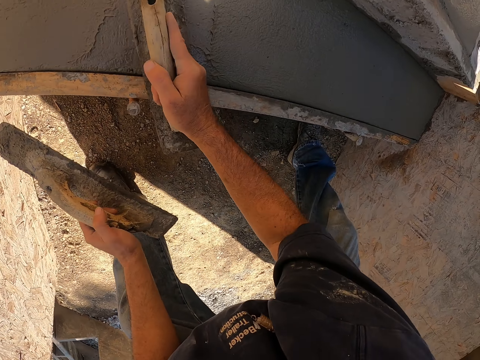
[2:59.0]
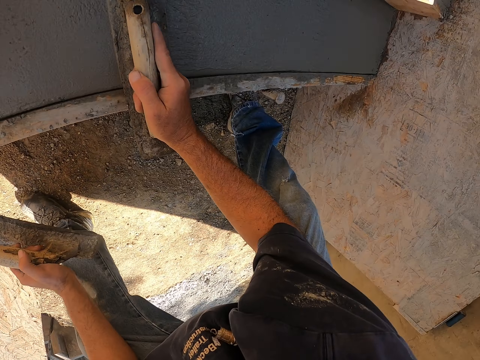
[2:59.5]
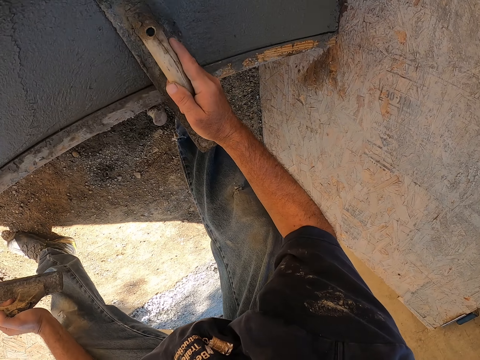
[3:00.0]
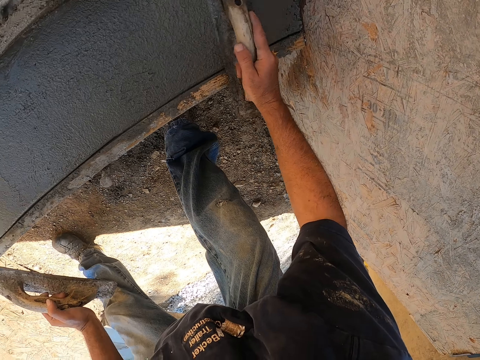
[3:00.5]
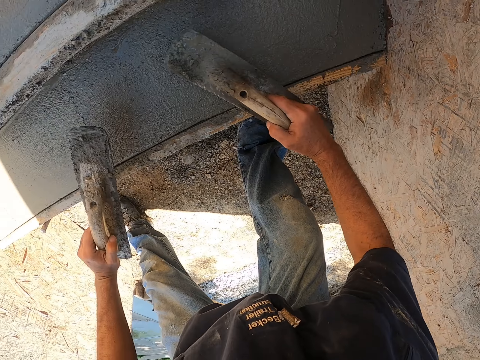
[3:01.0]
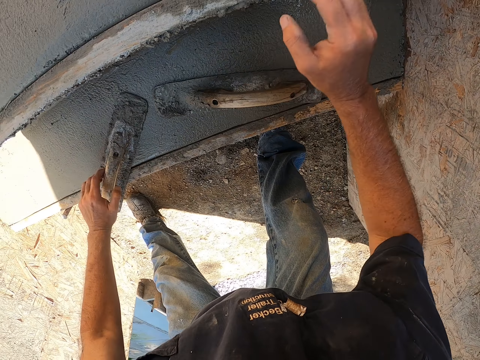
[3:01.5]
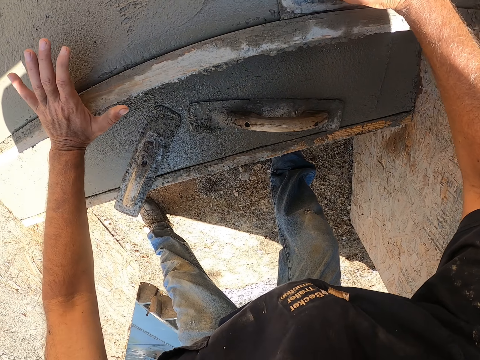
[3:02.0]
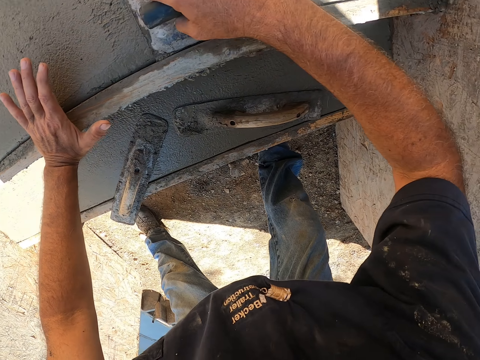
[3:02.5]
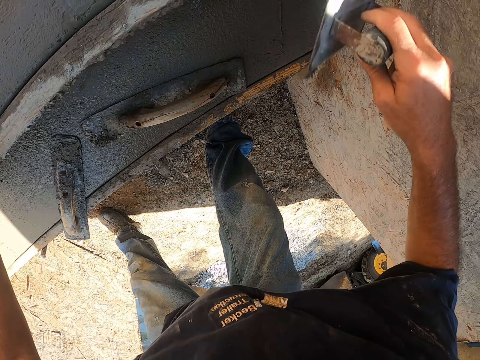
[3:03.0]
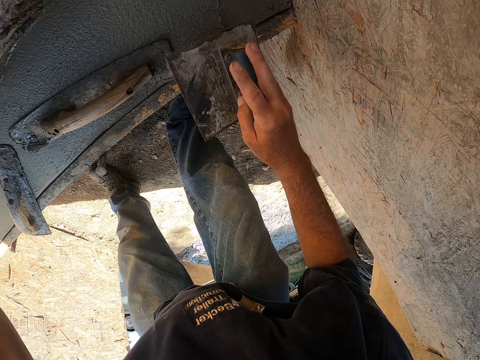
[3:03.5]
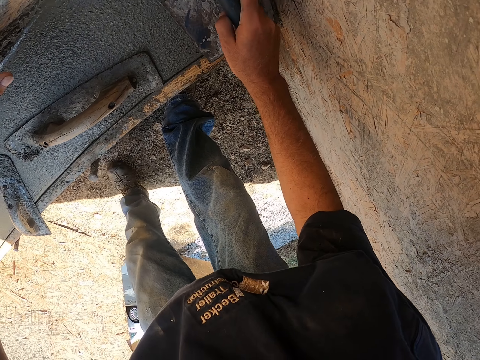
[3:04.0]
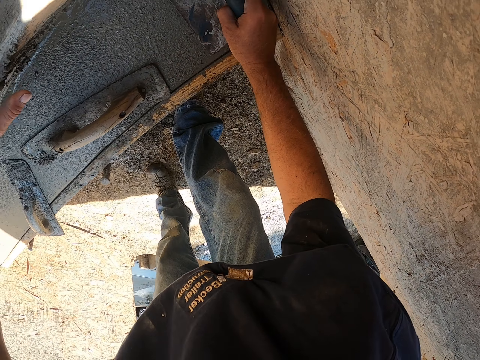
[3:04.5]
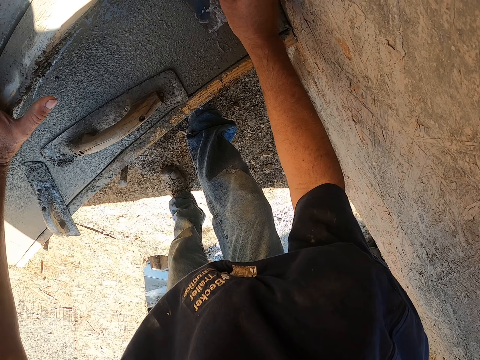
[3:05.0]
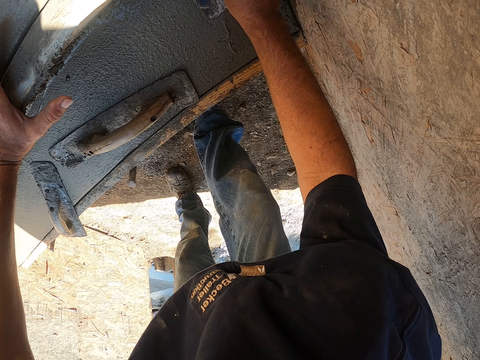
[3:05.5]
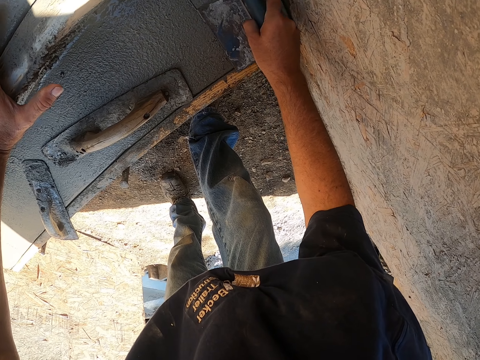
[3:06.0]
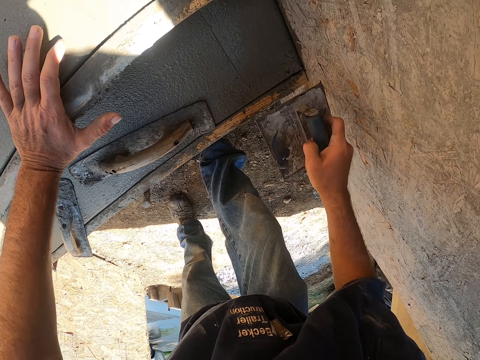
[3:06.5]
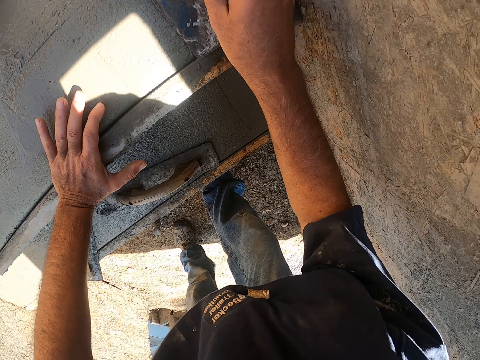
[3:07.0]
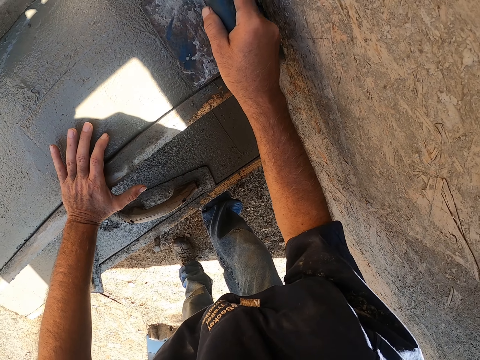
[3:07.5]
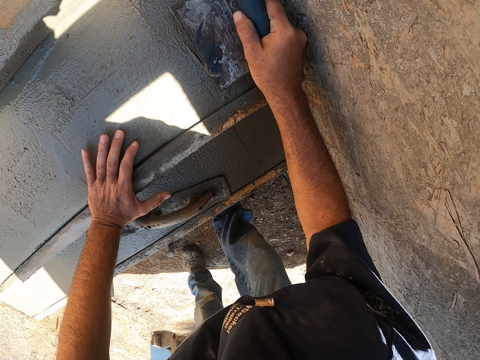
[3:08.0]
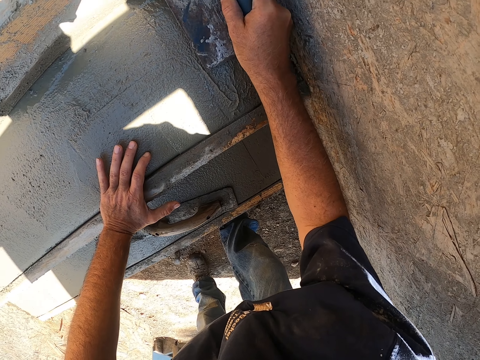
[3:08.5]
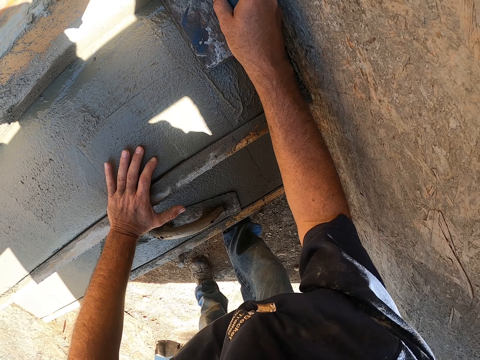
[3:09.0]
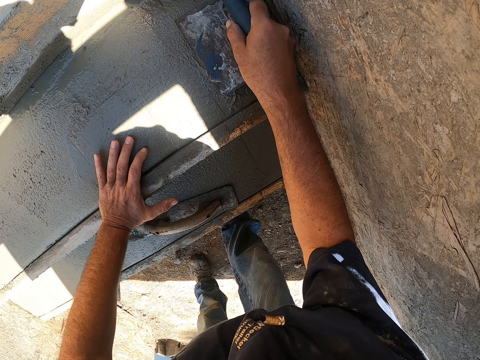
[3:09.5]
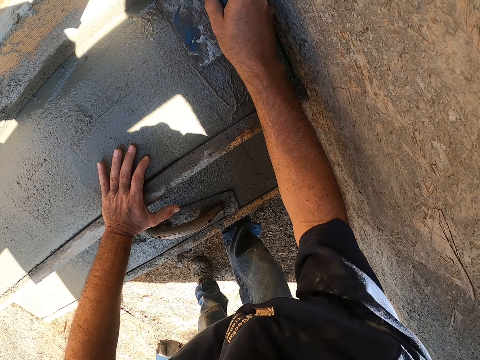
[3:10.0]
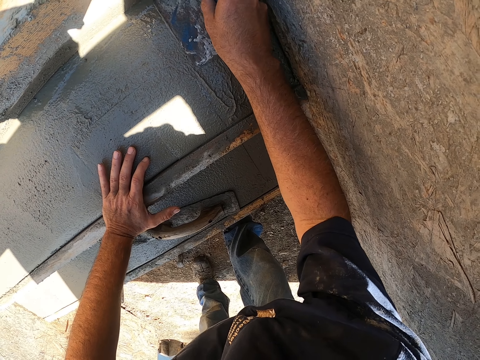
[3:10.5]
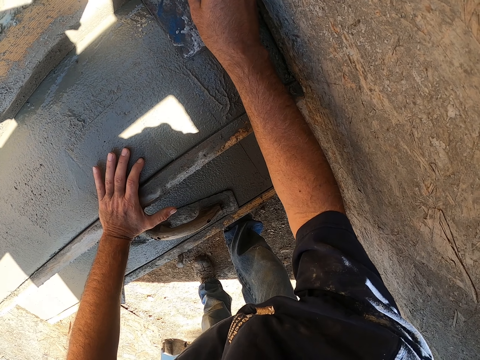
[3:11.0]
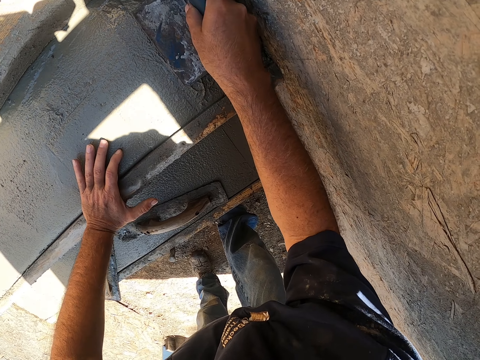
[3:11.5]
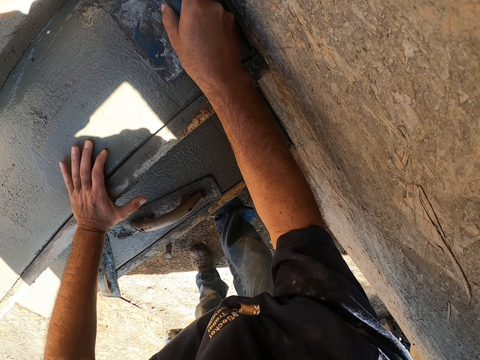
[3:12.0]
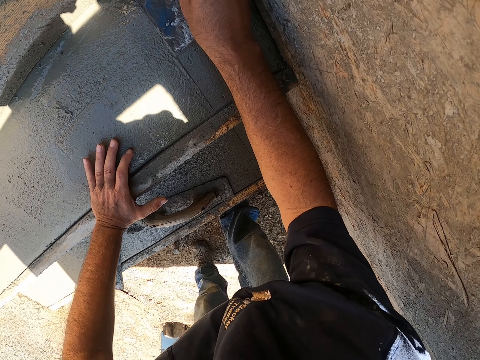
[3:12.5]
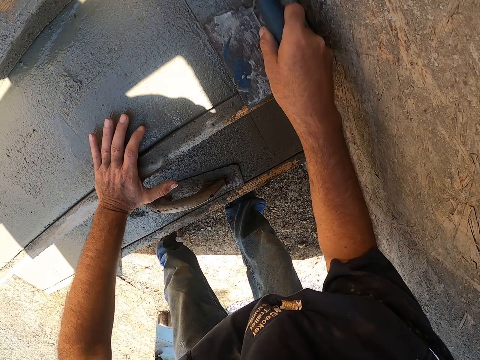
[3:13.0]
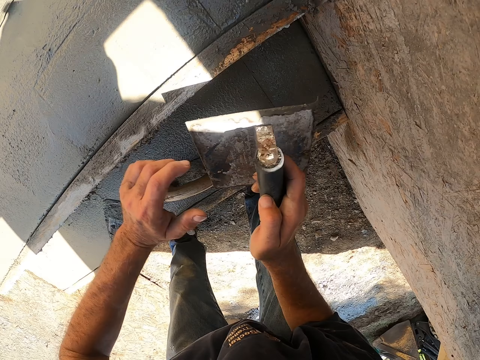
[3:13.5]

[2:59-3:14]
The camera wearer puts the concrete trowels on the staircase. They touch the staircase. They plaster the staircase.

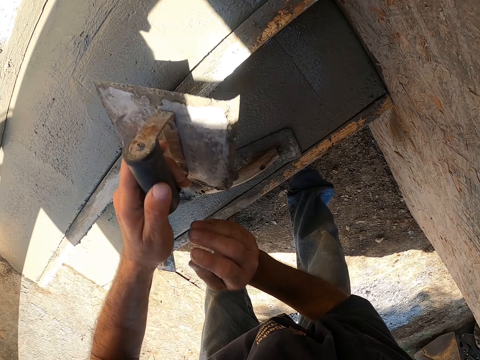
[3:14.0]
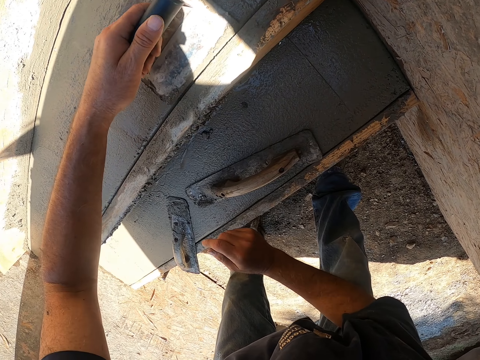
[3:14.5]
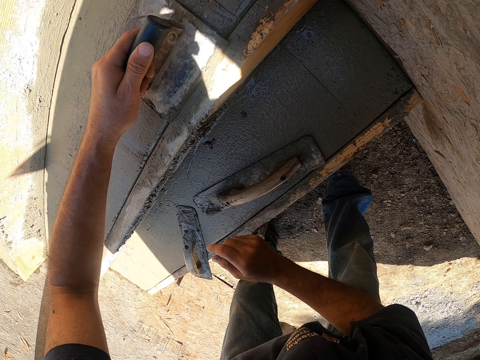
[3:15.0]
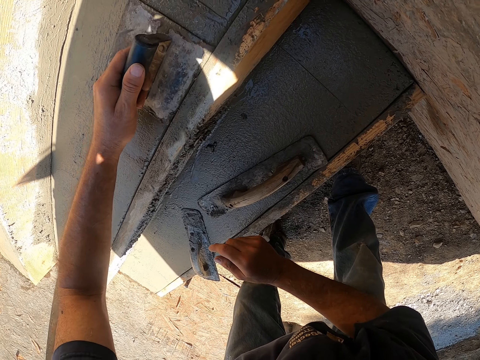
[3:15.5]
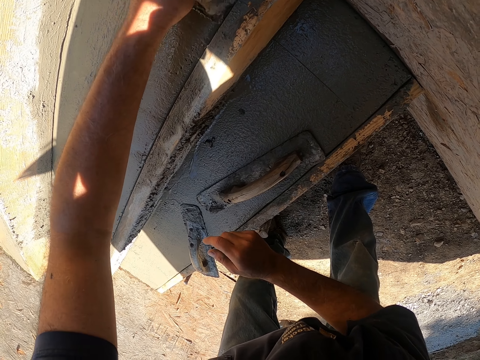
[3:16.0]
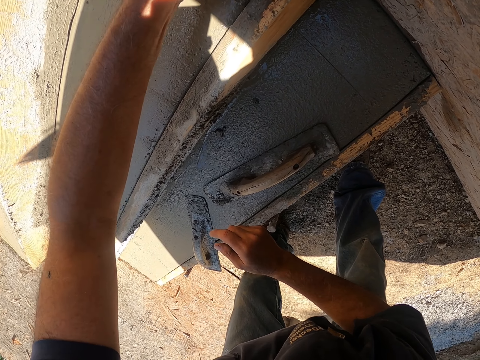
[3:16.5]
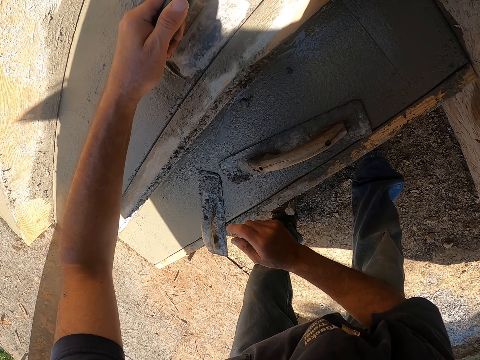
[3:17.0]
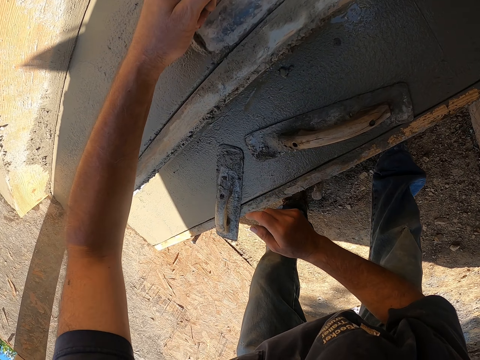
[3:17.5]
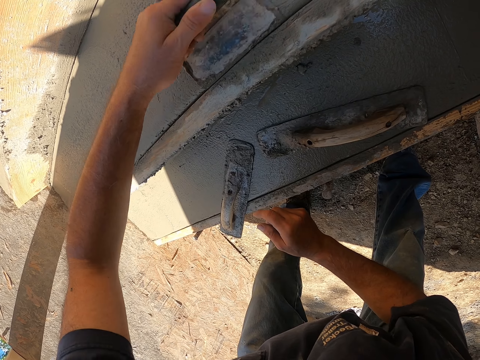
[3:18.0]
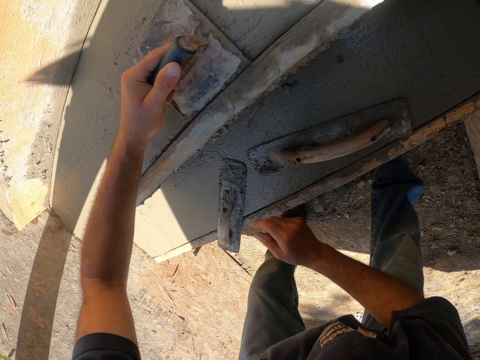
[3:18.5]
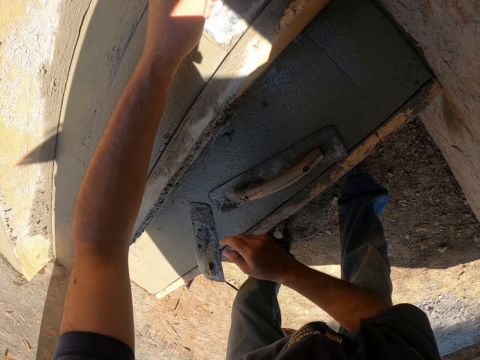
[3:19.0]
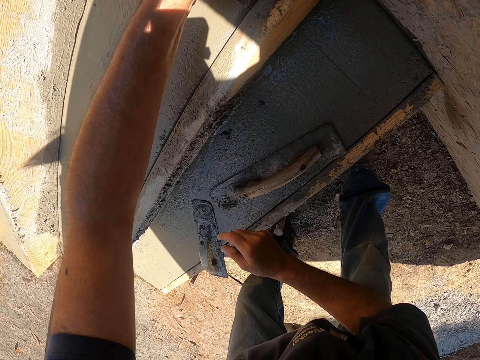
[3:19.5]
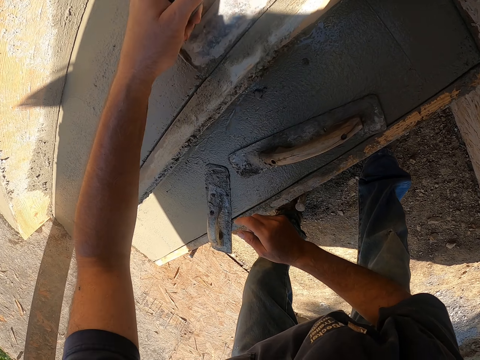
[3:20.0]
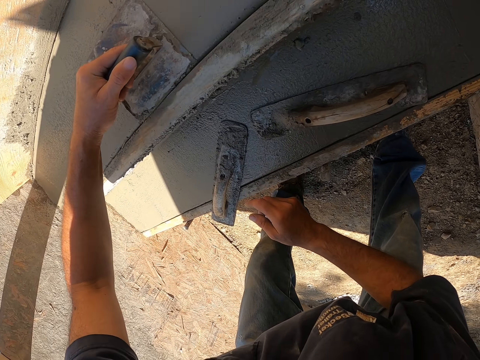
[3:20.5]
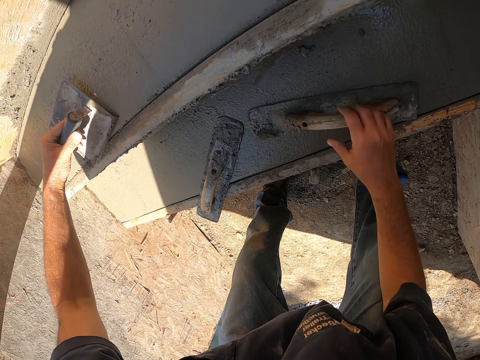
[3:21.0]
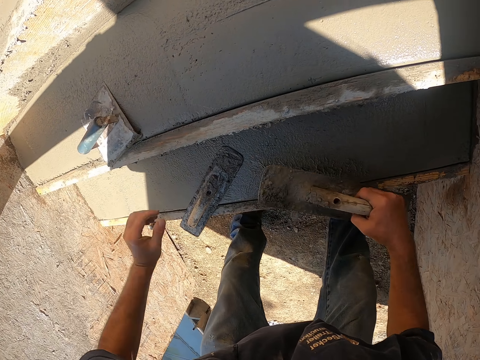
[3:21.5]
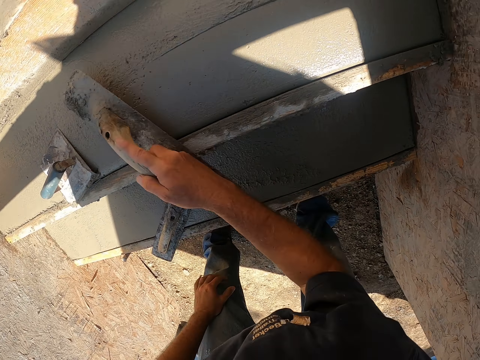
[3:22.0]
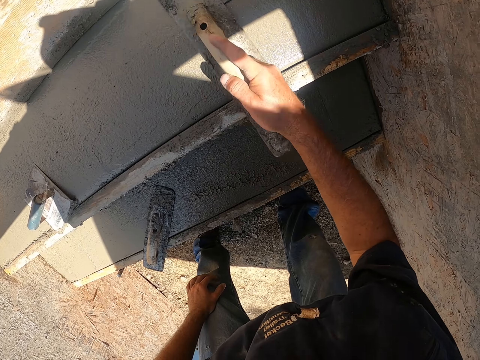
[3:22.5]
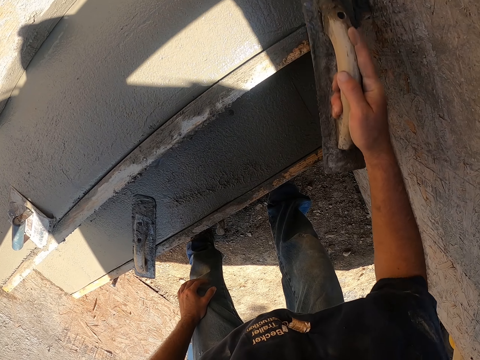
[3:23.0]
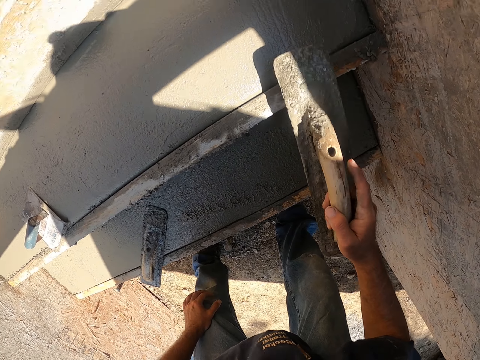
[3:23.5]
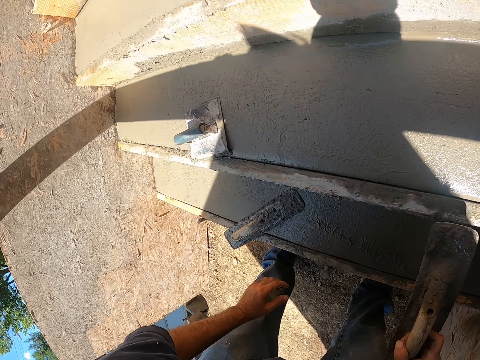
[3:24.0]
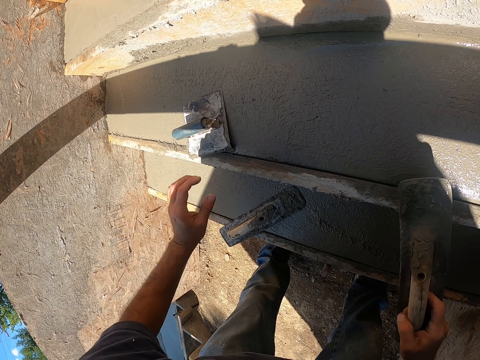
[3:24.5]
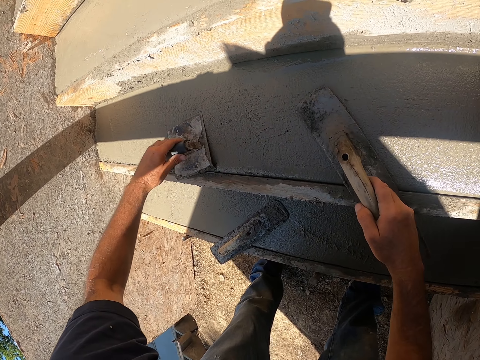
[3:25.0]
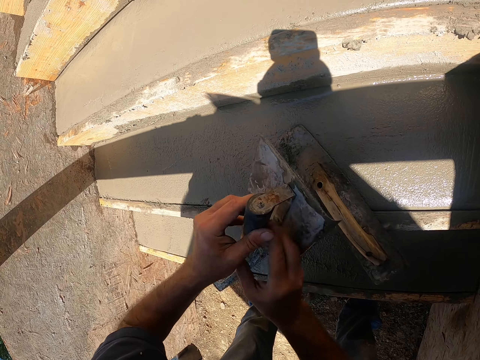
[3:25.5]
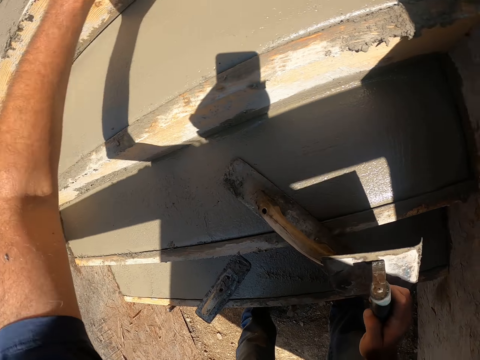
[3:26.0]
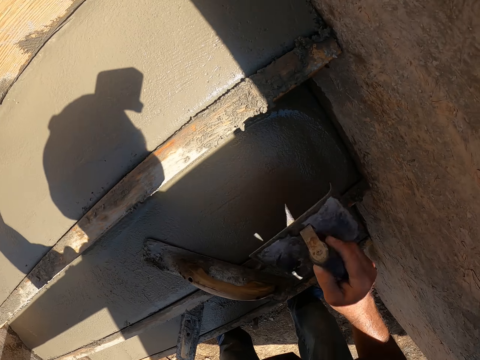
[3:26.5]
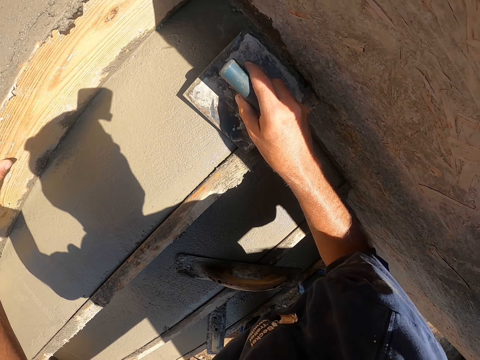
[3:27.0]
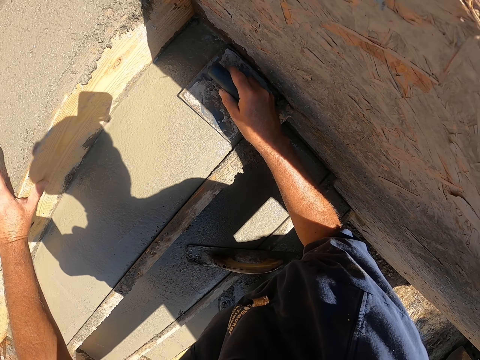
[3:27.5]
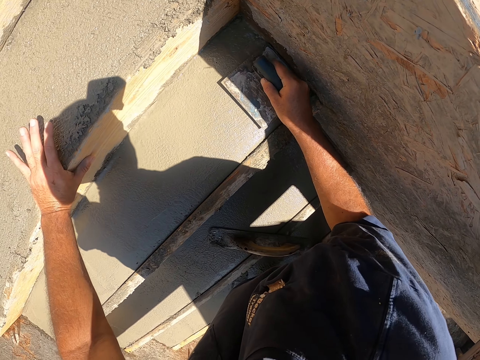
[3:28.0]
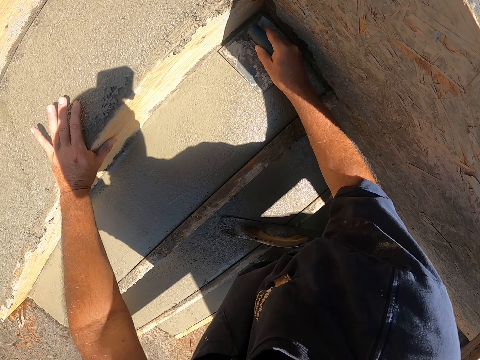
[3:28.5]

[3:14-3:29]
The camera wearer picks up a concrete trowel. They plaster the staircase. They pick up the concrete trowel and put down the concrete trowel.
